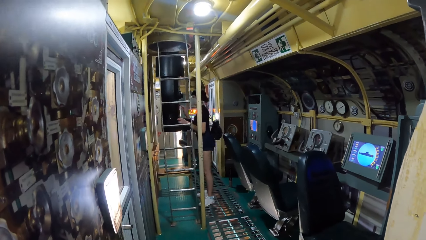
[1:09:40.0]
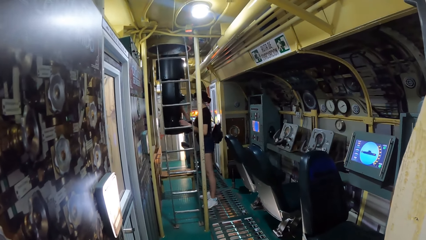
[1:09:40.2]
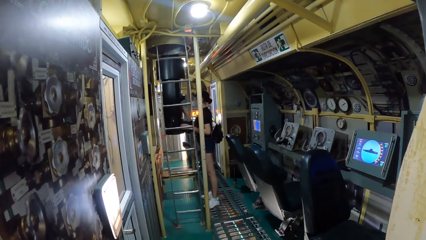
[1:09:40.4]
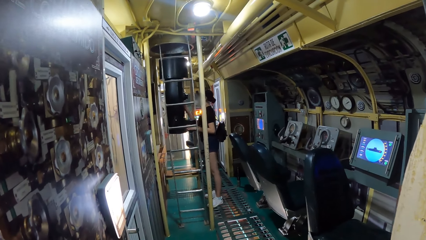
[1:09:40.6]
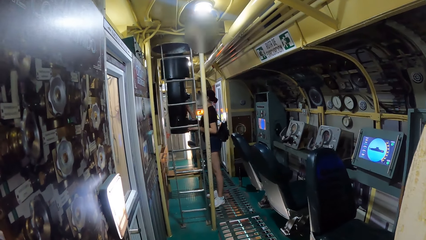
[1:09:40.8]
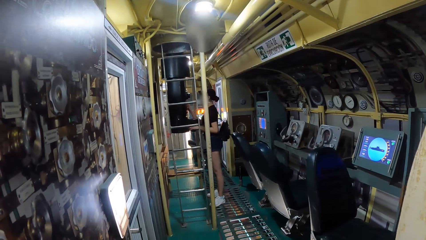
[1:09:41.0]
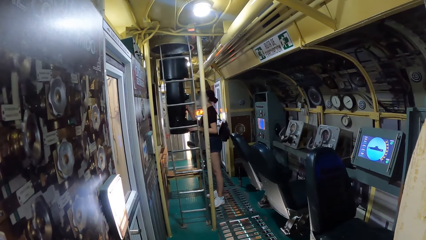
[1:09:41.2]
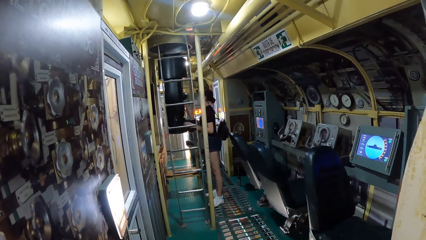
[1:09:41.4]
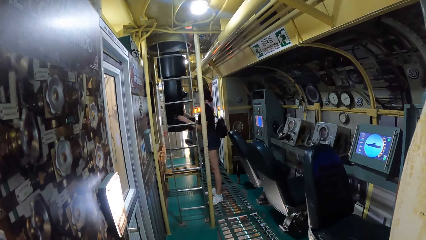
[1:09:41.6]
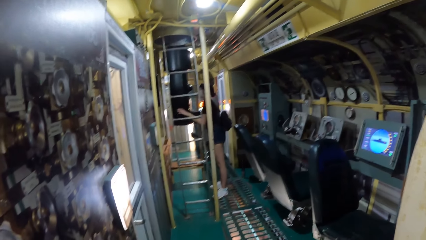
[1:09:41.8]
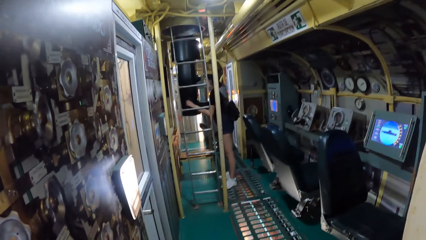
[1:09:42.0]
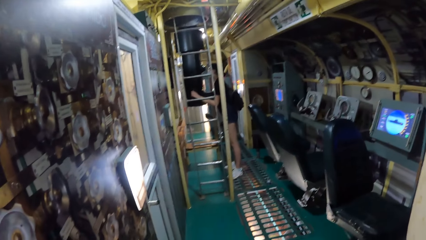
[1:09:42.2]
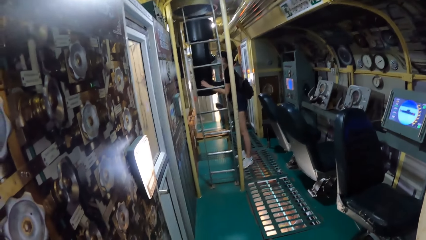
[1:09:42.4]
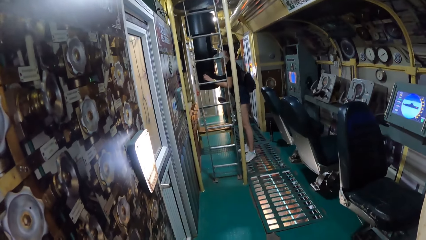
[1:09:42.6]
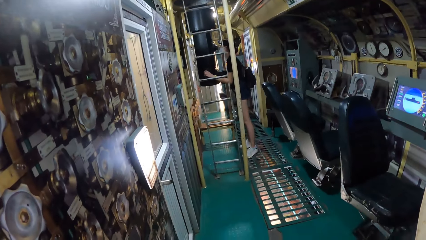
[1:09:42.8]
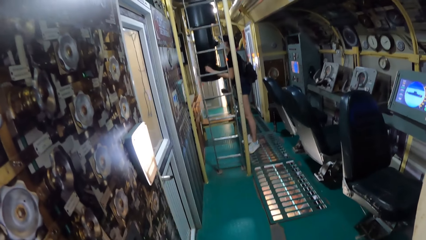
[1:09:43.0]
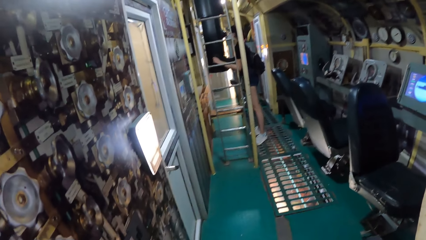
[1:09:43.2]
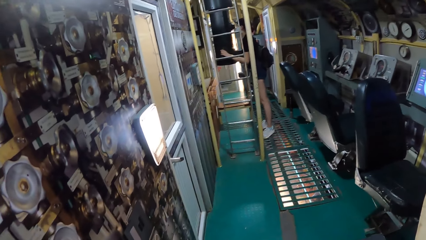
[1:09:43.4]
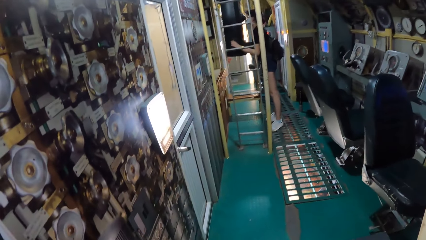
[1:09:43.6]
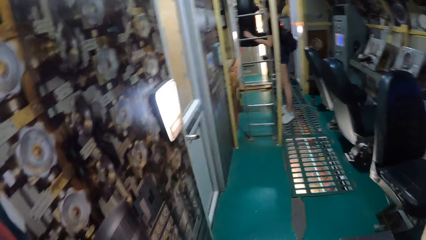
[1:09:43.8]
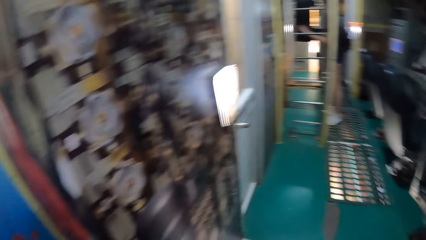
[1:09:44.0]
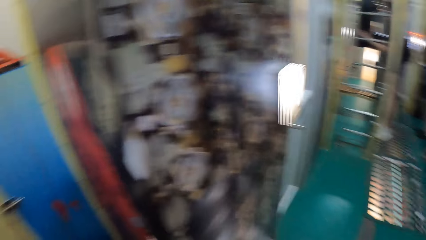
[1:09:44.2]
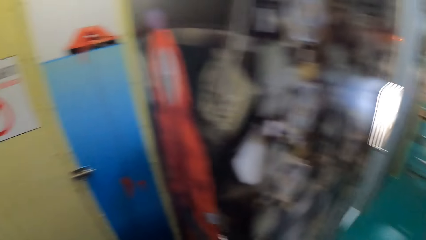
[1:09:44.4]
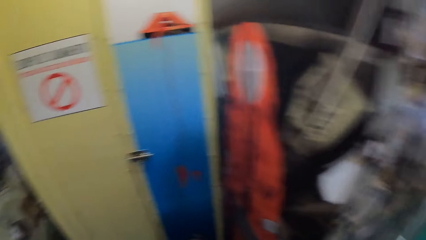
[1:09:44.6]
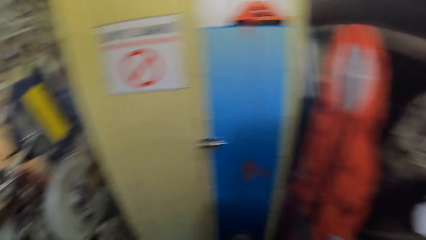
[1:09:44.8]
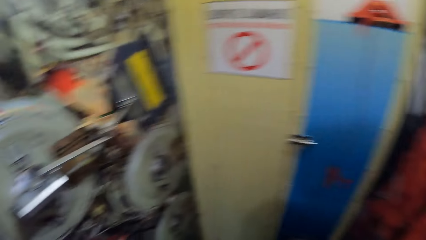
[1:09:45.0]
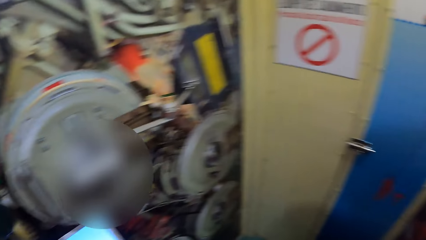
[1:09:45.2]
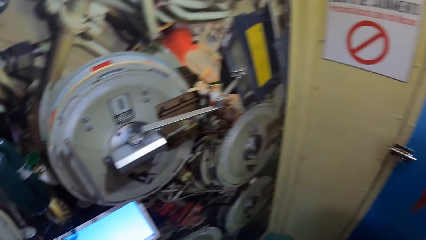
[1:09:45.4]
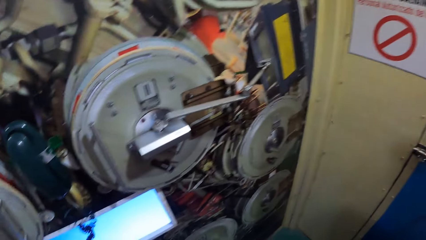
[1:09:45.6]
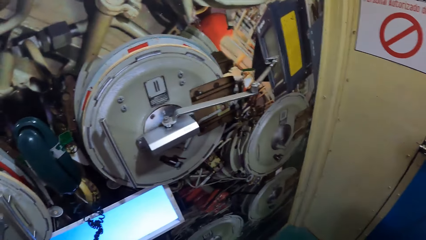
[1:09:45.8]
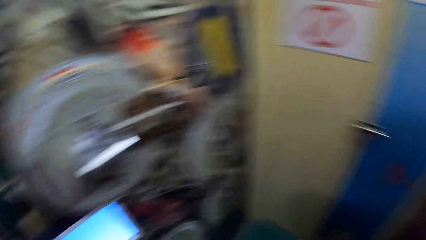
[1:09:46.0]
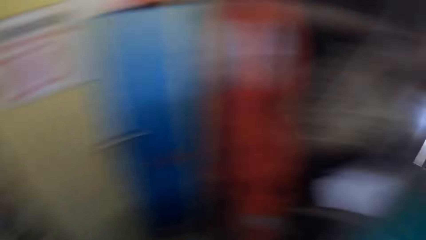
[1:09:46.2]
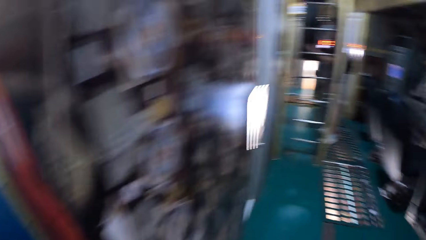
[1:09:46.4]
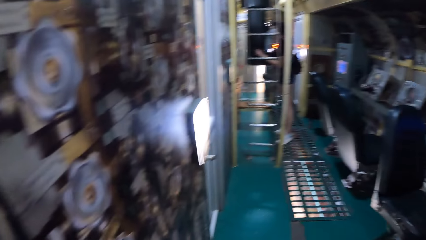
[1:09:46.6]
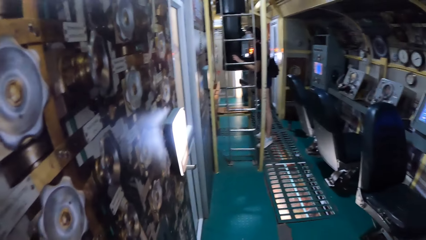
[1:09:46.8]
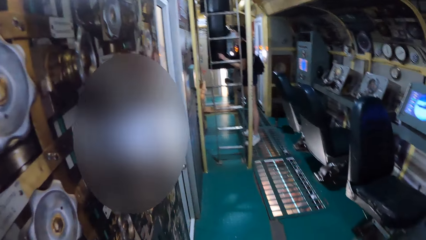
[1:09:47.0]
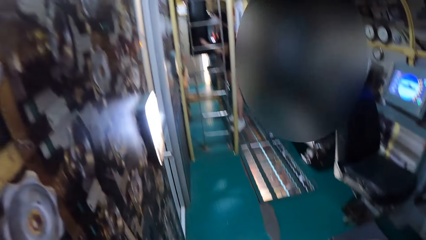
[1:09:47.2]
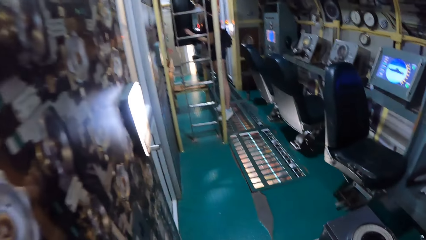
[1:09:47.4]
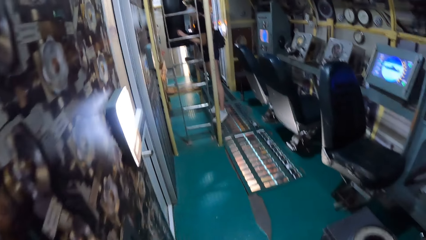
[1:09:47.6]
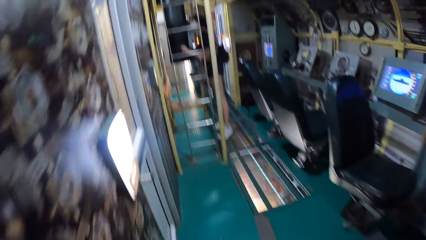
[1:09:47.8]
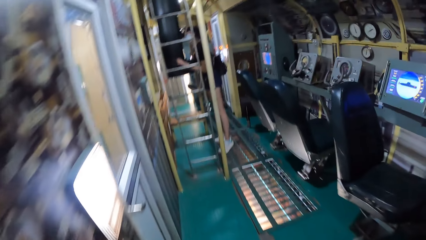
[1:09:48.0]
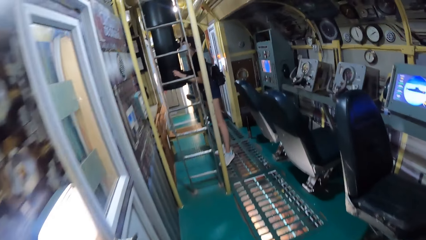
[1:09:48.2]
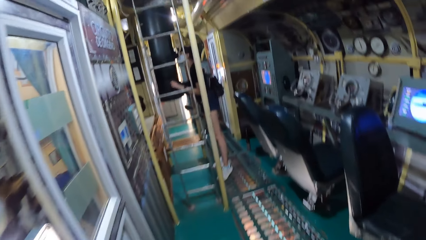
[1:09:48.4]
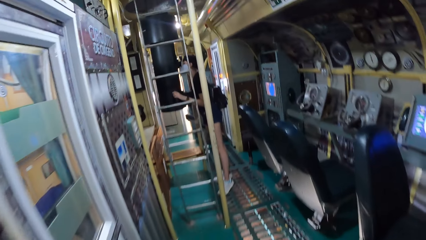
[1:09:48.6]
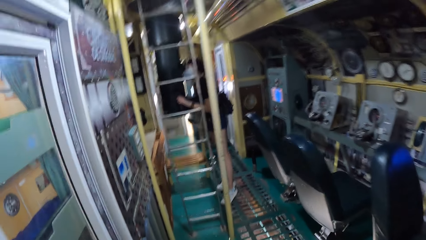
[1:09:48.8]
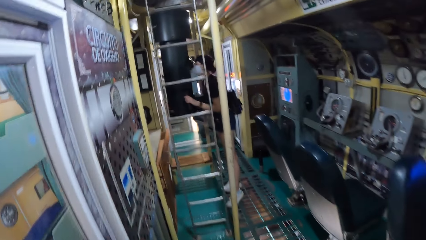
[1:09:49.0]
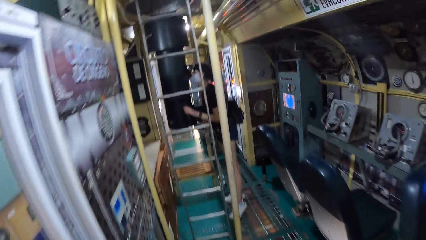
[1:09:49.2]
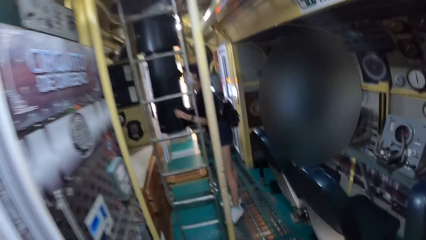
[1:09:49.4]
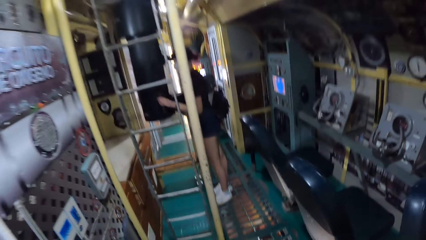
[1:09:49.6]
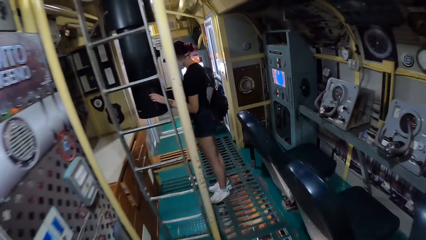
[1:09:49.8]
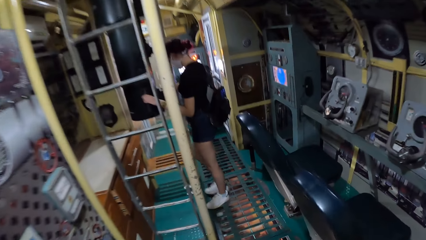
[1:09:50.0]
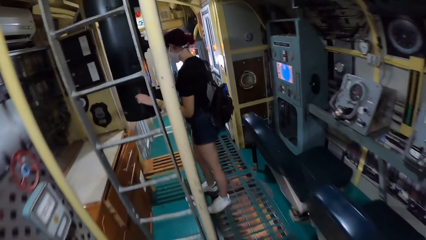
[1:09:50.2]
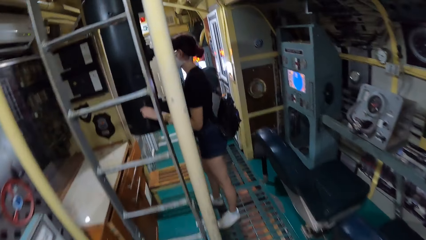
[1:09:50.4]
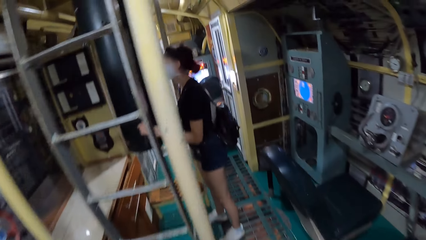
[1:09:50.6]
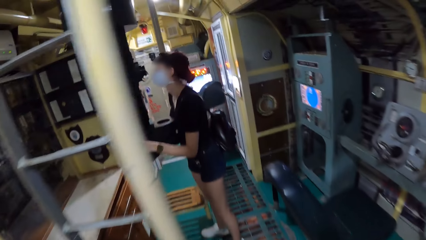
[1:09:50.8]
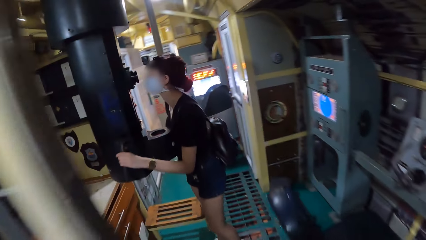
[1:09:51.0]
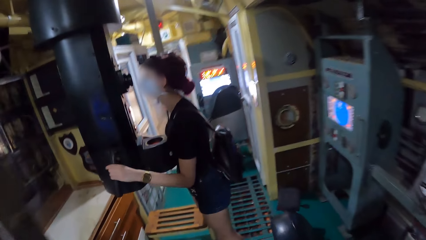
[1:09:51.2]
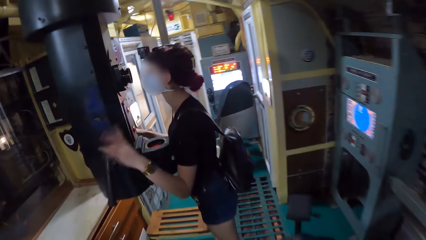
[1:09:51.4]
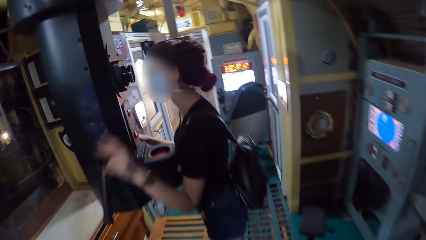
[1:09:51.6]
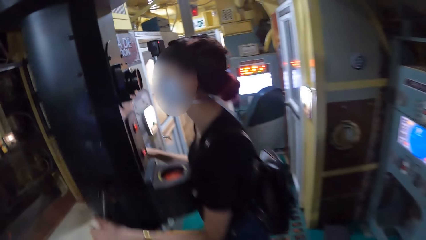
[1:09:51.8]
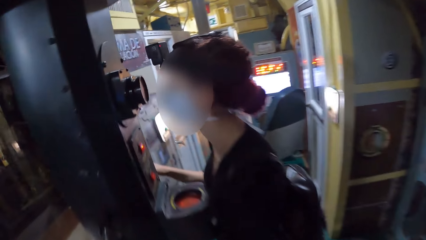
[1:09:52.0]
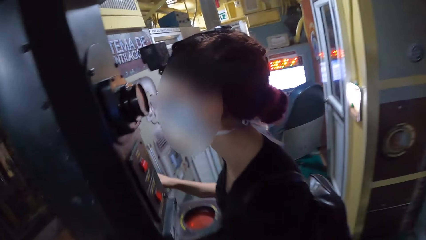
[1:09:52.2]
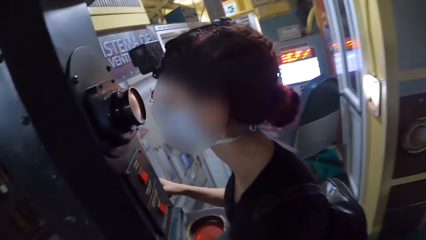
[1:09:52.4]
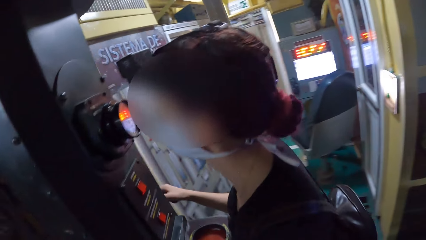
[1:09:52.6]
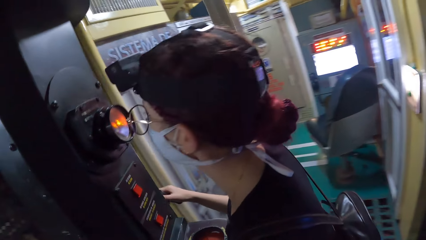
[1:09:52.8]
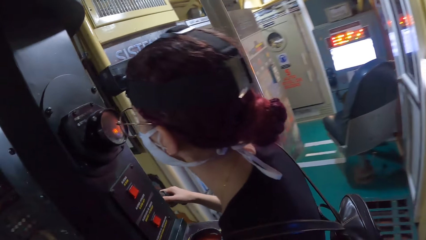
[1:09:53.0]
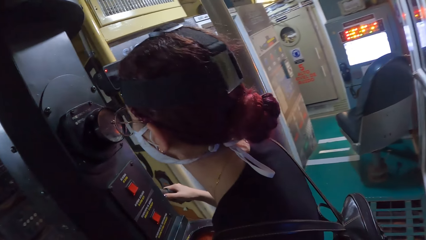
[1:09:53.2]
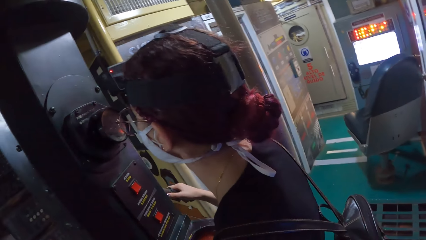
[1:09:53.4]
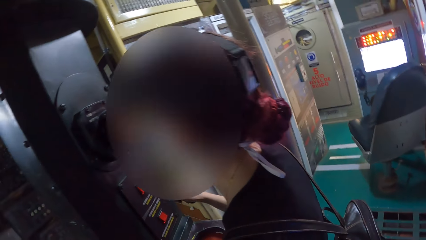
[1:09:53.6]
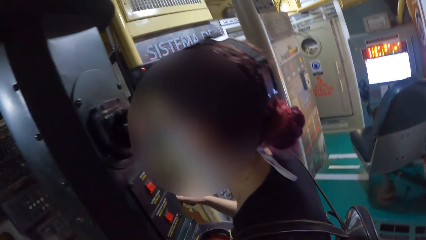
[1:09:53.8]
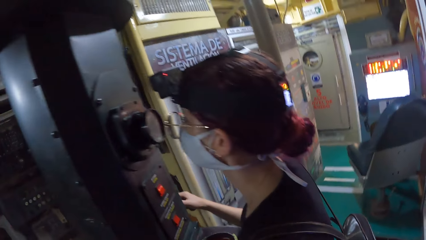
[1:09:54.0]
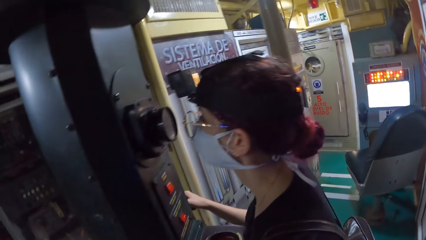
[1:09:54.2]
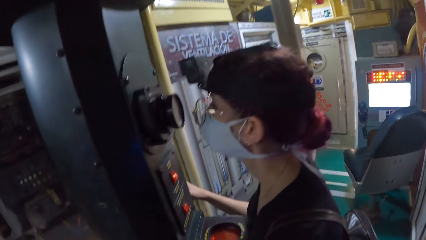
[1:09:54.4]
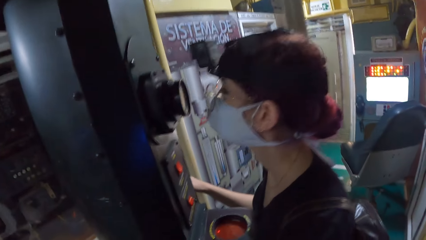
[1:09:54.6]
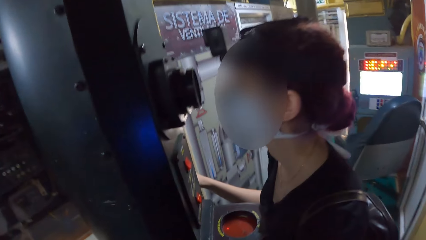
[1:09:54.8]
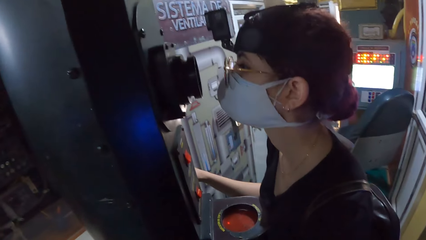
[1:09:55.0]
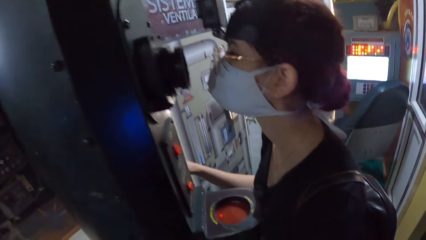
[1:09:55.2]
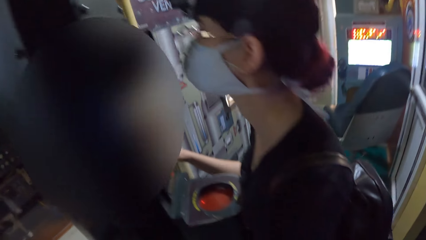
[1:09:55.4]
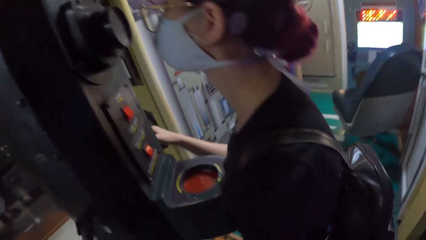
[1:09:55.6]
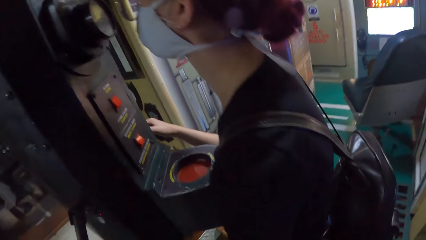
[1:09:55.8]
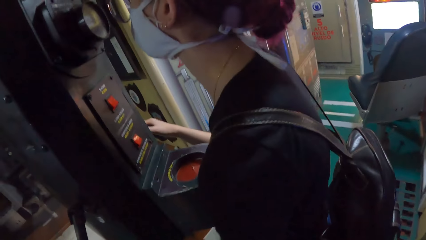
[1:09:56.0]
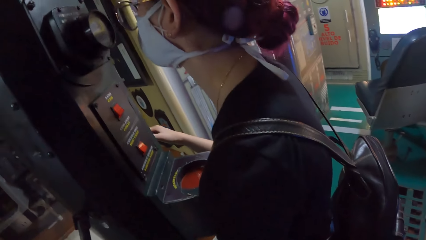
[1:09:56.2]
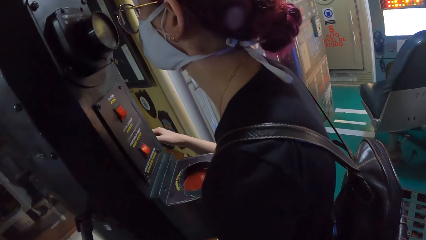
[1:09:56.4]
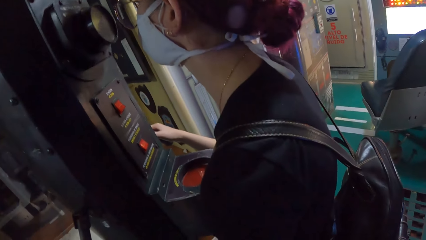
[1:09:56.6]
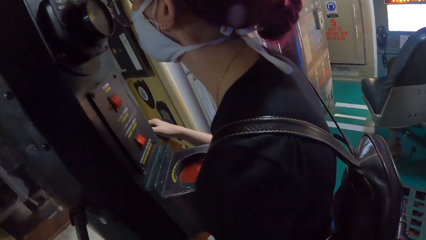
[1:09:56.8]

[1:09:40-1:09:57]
The woman looks through the lens of the periscope and holds the handles of the periscope with both hands. The camera wearer walks into the control room.
